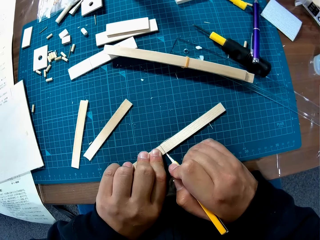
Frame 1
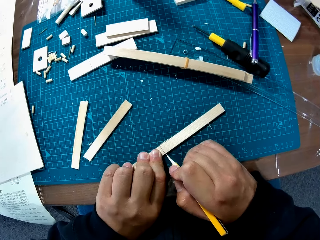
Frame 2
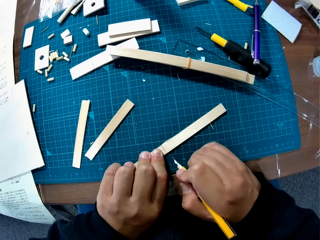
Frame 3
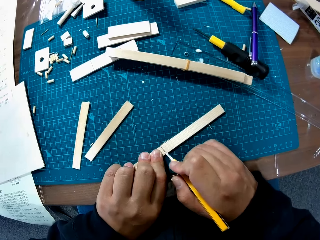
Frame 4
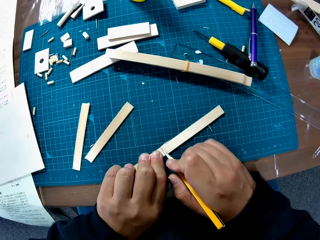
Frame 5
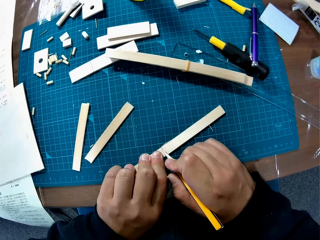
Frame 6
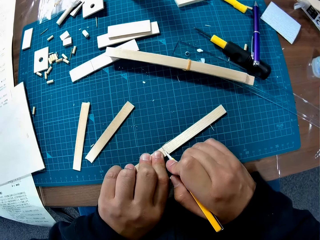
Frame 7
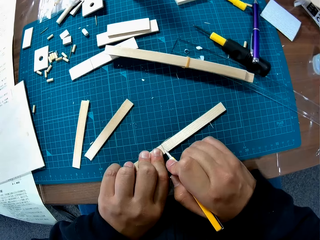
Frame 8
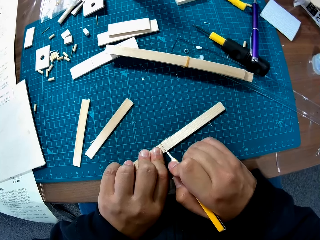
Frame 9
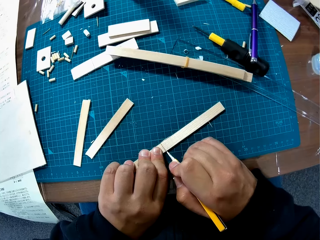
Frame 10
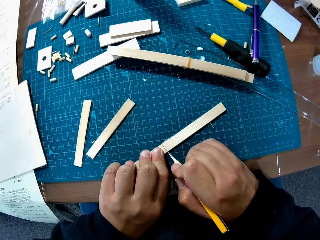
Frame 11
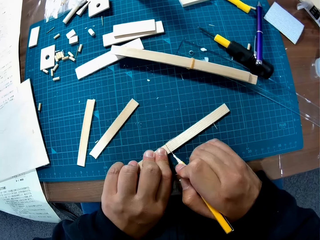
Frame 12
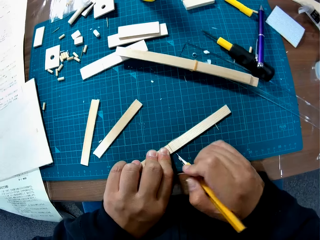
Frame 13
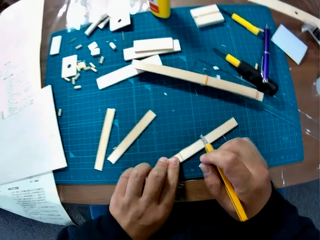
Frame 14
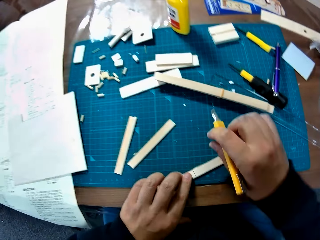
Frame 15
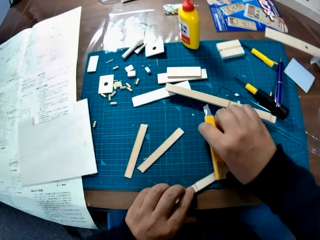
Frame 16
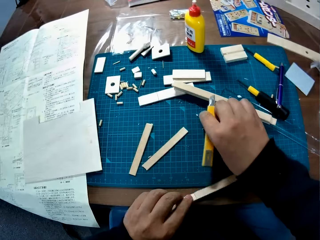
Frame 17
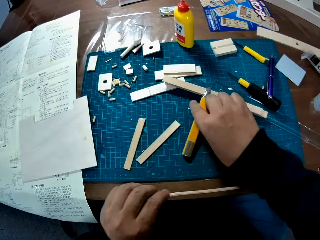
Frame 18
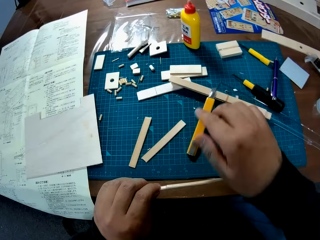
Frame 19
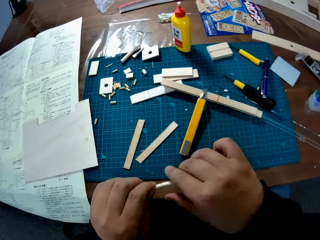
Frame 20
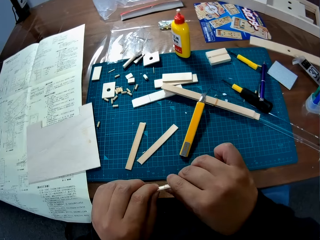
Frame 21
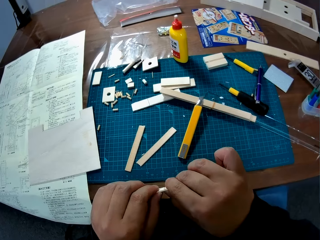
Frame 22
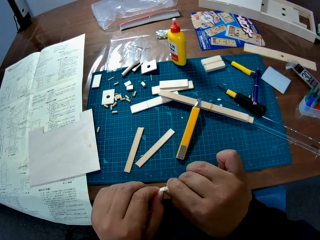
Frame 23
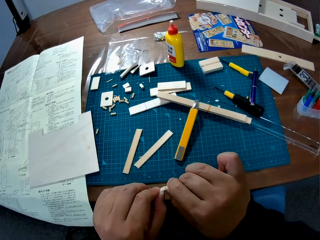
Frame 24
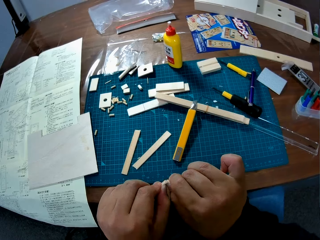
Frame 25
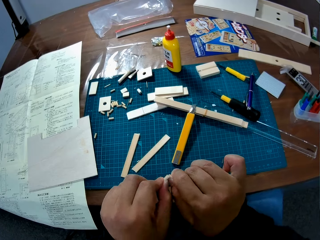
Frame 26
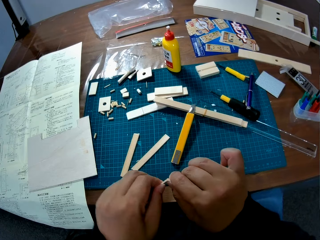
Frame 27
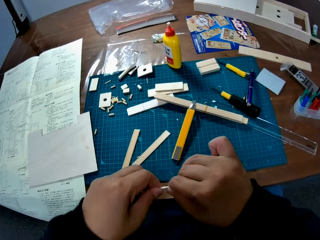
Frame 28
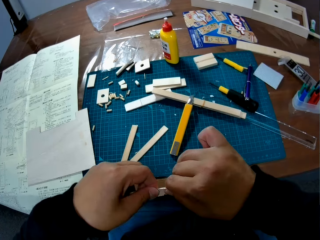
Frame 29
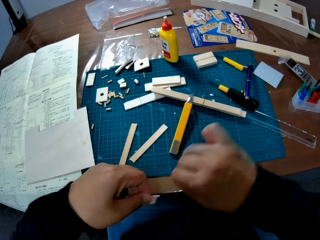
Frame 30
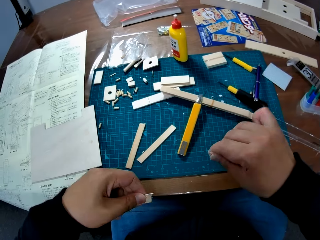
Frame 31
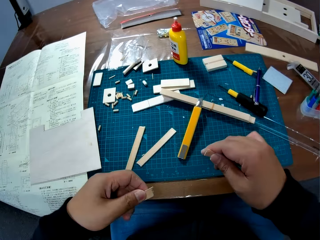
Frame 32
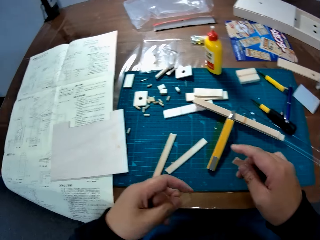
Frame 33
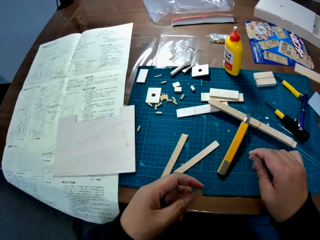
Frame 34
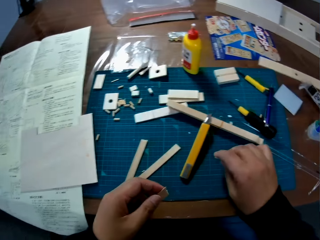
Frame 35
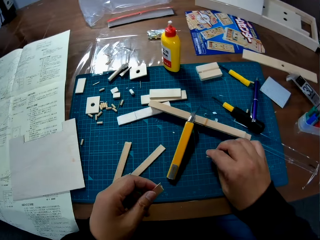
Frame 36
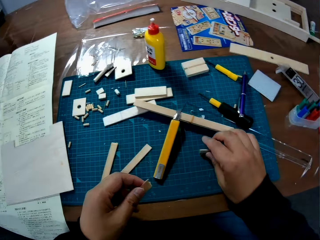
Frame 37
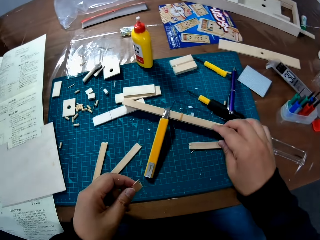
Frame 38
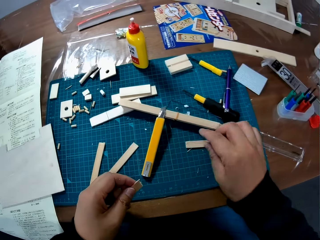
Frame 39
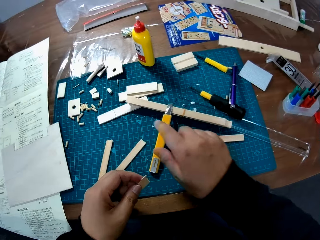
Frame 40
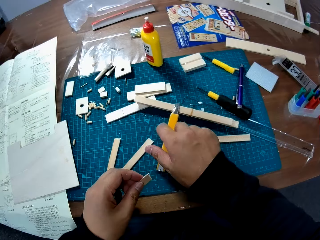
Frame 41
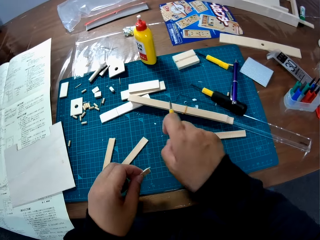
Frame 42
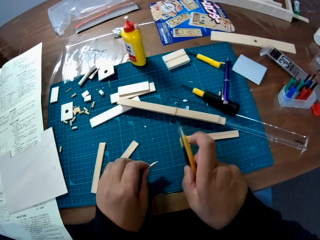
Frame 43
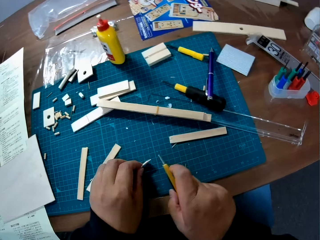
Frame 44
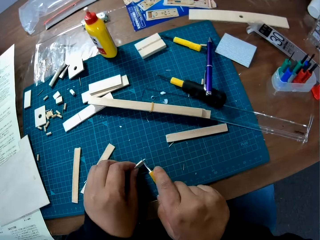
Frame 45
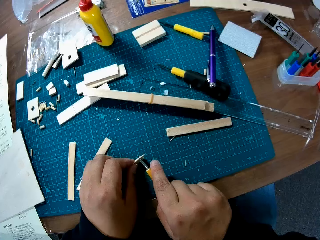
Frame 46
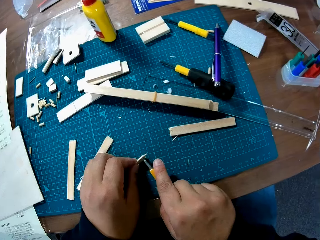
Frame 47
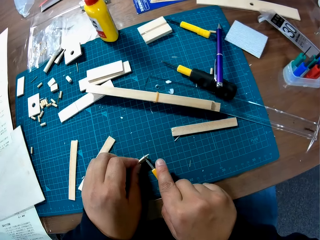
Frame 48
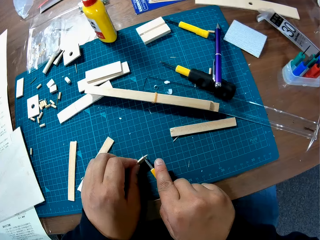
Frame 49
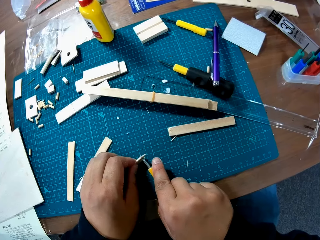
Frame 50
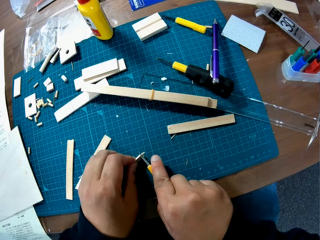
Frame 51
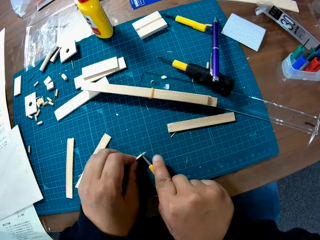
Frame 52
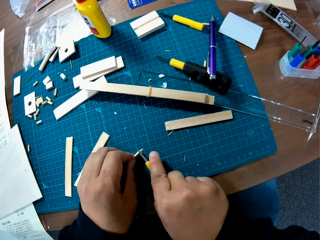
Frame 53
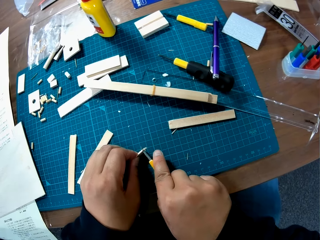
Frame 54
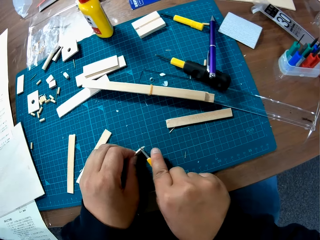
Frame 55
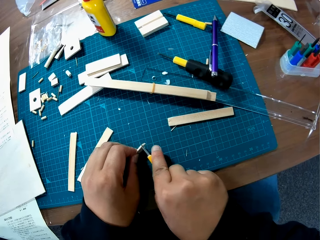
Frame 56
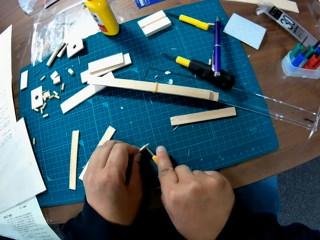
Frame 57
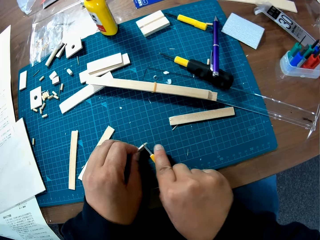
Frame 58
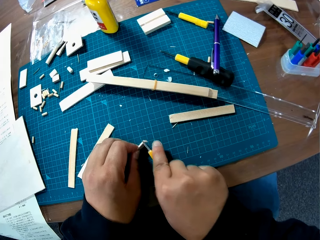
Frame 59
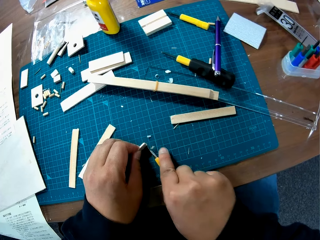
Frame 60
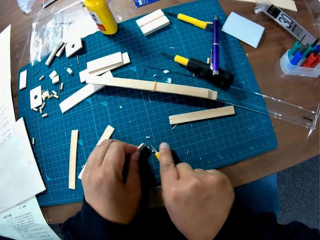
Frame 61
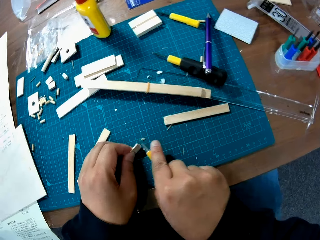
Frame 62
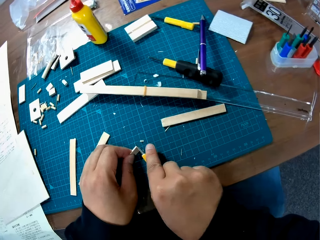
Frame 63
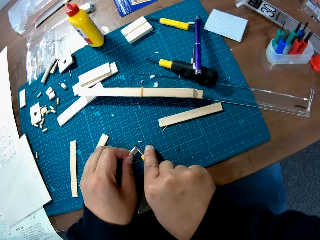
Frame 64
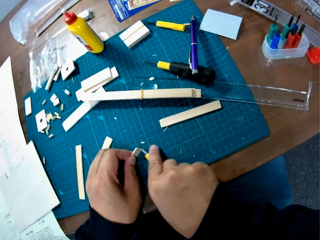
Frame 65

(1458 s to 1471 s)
The camera wearer picks up the piece of wood or modeling piece from the table with her left hand and drops the cutter knife on the table with her right hand. She breaks the piece of wood into two with her two hands. She drops the wood on the table with her right hand. She picks up the cutter knife from the table with her right hand. She puts the modeling pieces on a cutting mat. She cuts the edge of the piece of wood in her left hand with the cutter knife.

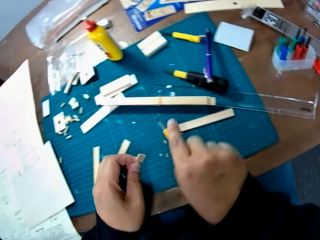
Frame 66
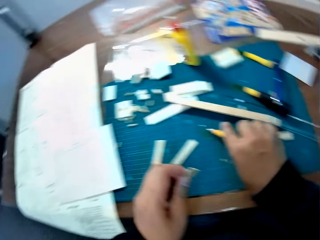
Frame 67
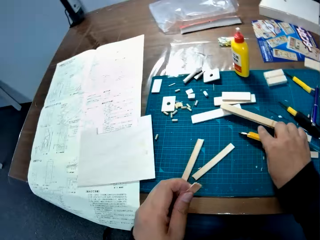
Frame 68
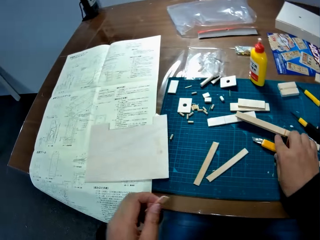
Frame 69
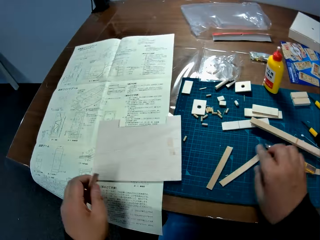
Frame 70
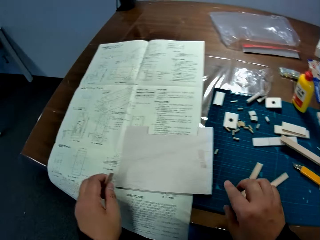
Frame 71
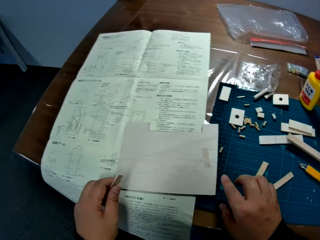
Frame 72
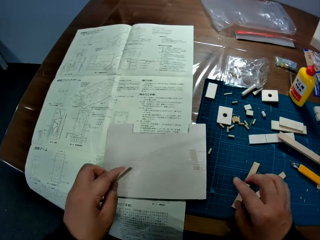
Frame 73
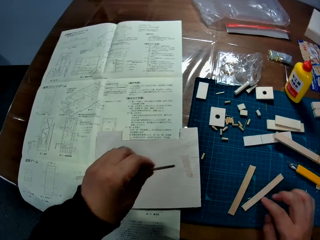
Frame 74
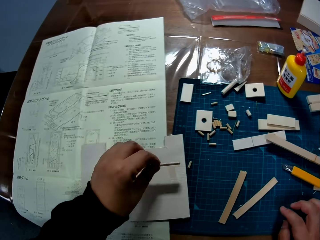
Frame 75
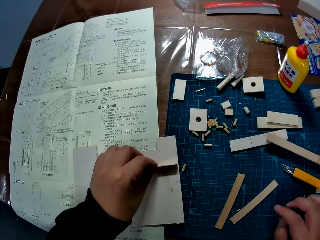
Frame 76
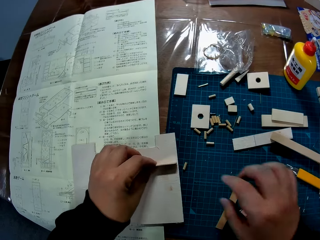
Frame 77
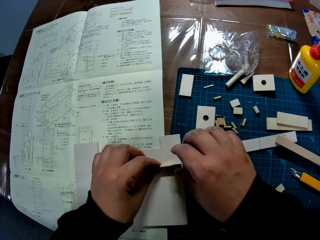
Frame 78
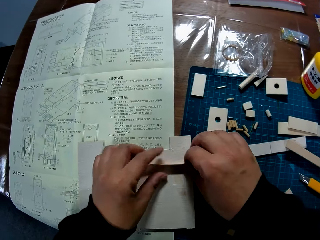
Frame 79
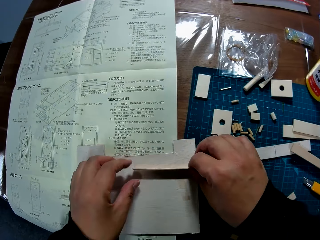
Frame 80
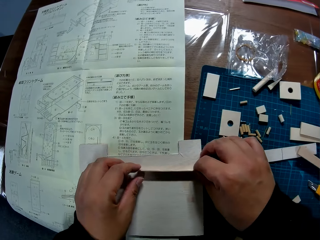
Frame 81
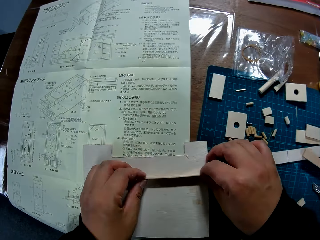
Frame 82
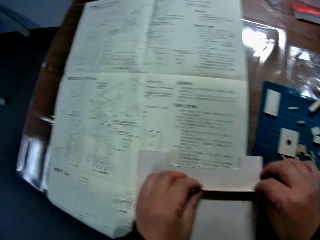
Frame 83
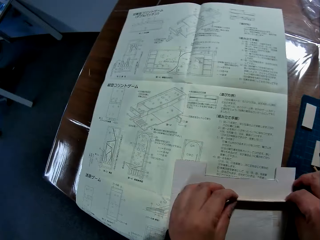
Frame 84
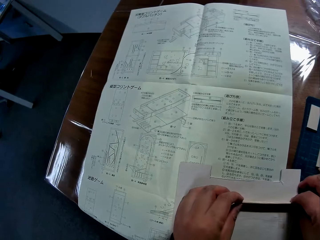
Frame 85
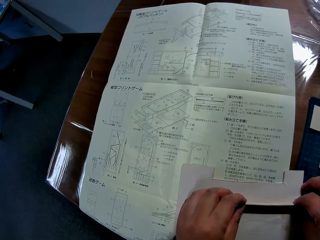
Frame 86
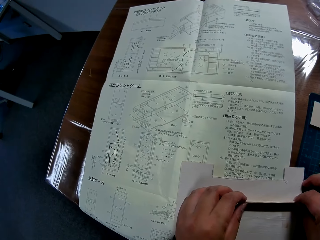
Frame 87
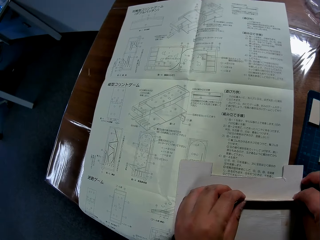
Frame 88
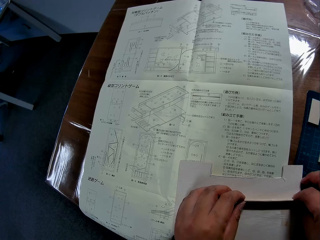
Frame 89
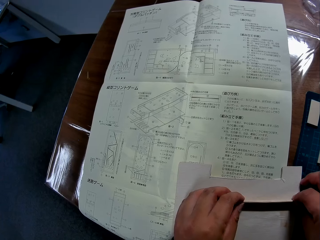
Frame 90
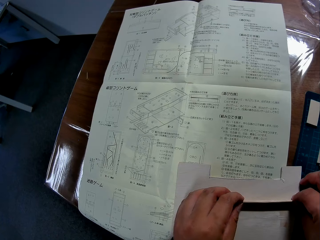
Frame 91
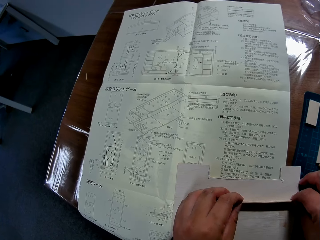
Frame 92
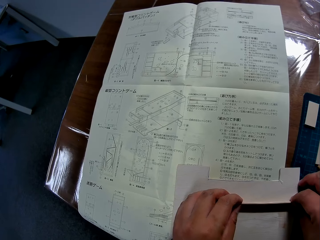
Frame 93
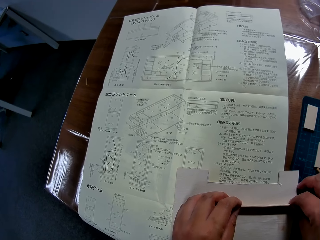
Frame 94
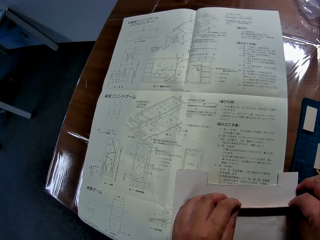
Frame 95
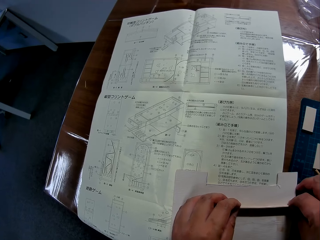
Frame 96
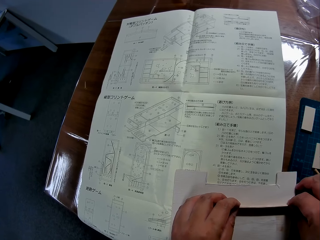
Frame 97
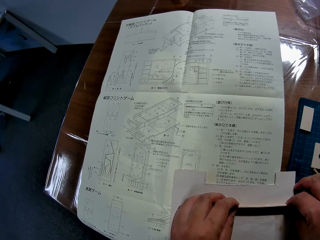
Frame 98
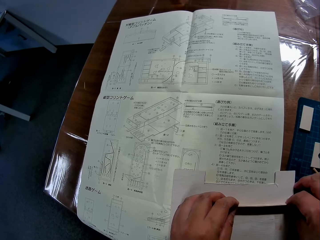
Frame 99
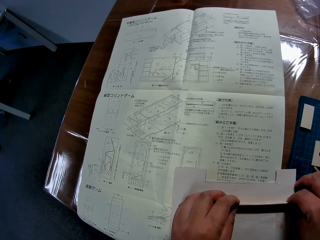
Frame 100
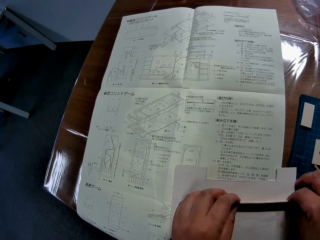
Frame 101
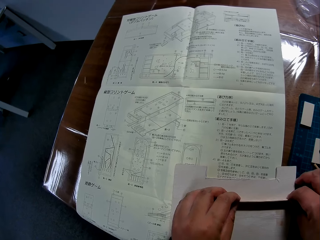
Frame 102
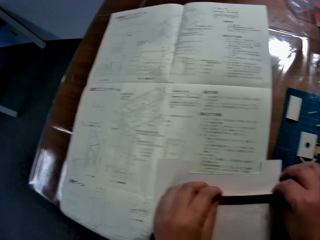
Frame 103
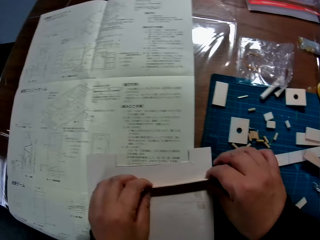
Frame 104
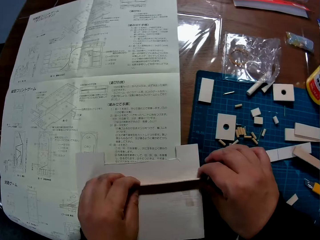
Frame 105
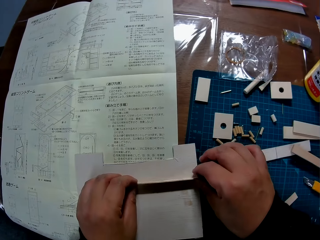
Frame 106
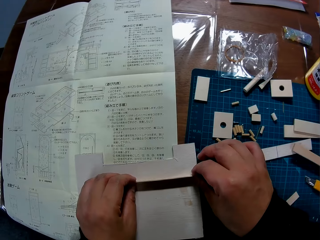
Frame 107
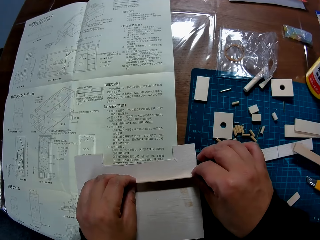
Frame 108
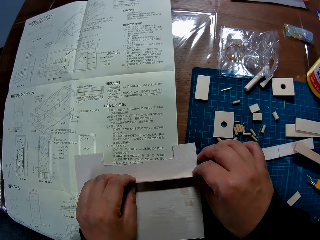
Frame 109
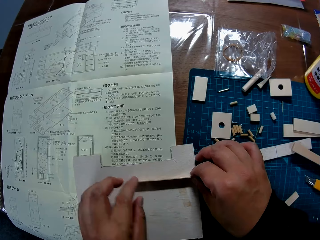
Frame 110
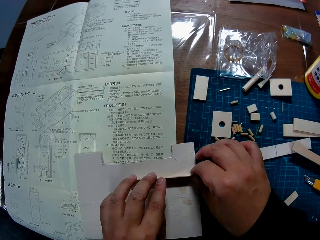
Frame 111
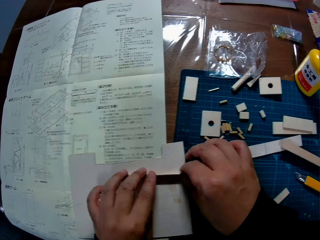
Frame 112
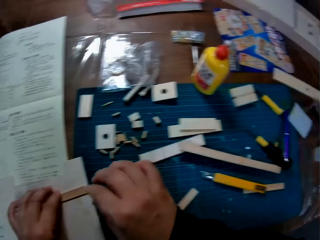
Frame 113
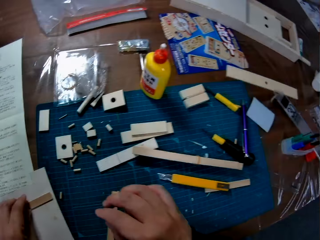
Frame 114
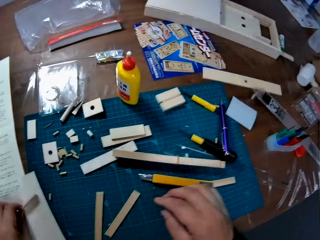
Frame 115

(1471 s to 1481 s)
The camera wearer drops the cutter knife on the table with her right hand. She lifts a modeling piece off a cutting mat. She turns to a piece of wood on the paper on the table. She places the piece of wood on her left hand on the flat piece of wood. She sets the piece of wood on the flat piece of wood with her two hands. She turns to the book on the table. She reads a modeling manual. She turns to the piece of wood on the table.
